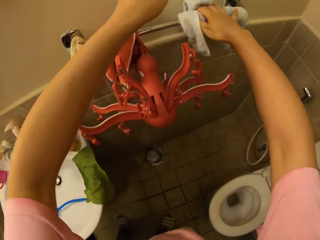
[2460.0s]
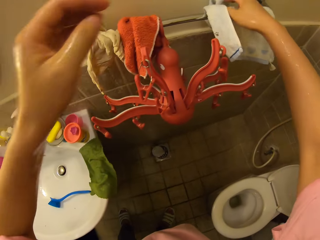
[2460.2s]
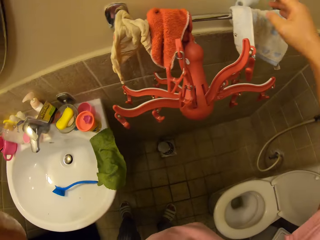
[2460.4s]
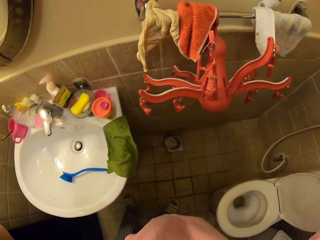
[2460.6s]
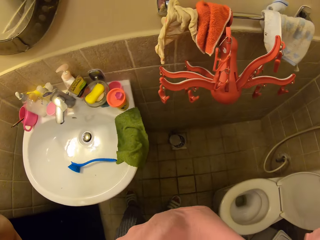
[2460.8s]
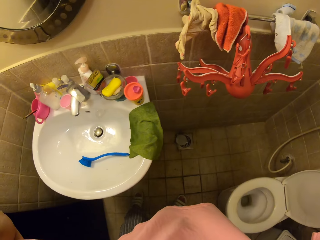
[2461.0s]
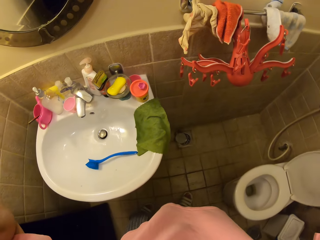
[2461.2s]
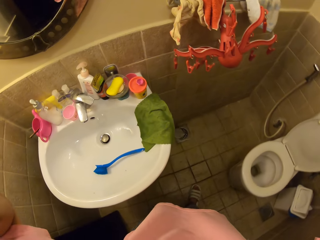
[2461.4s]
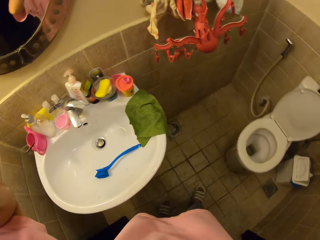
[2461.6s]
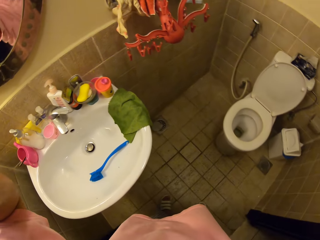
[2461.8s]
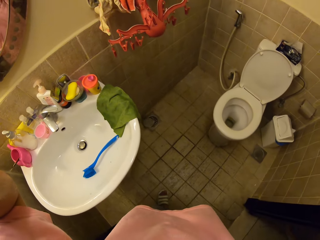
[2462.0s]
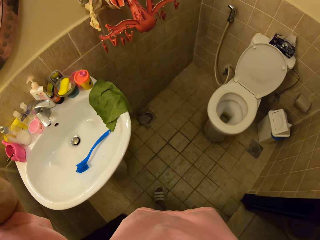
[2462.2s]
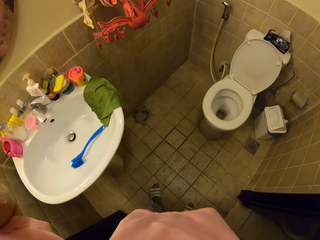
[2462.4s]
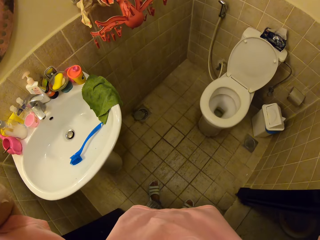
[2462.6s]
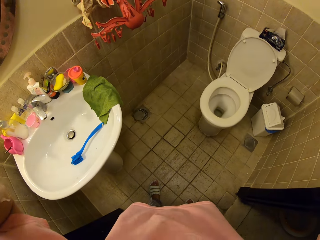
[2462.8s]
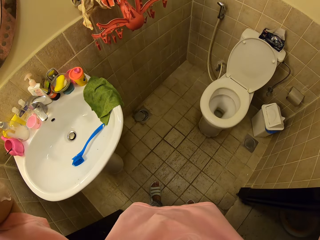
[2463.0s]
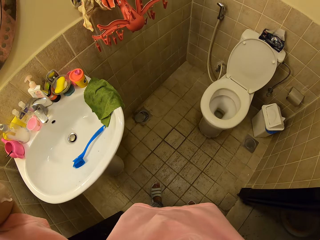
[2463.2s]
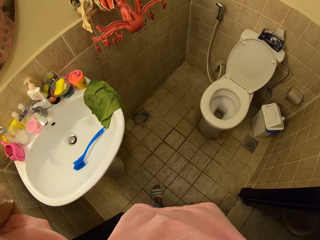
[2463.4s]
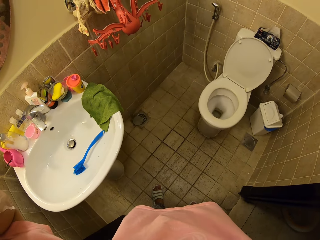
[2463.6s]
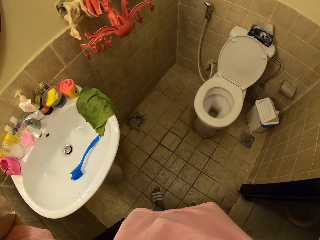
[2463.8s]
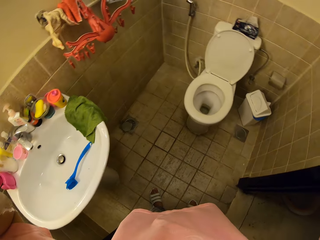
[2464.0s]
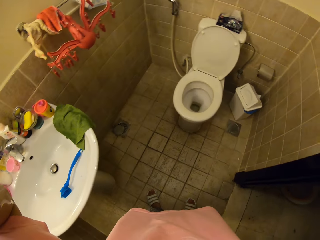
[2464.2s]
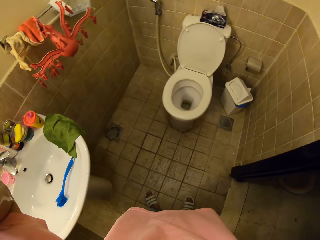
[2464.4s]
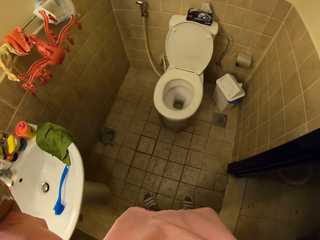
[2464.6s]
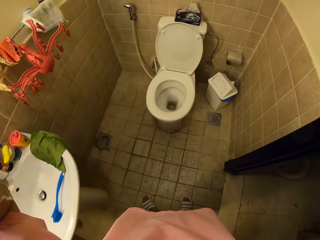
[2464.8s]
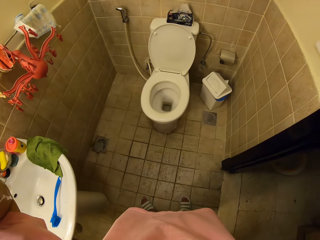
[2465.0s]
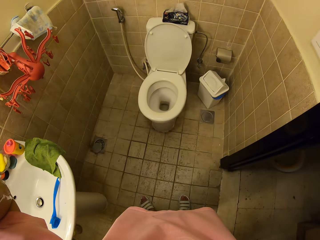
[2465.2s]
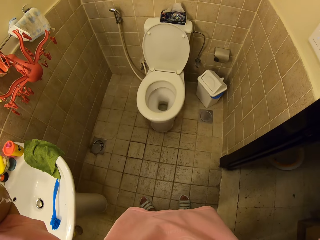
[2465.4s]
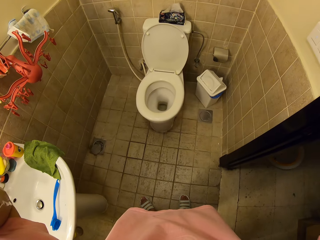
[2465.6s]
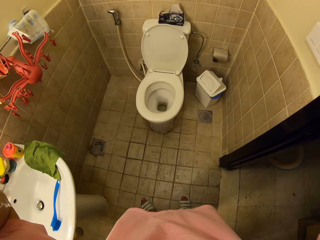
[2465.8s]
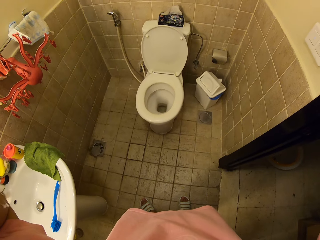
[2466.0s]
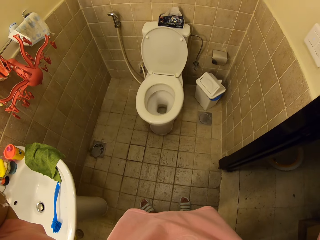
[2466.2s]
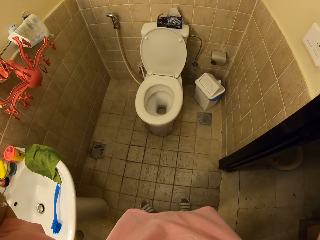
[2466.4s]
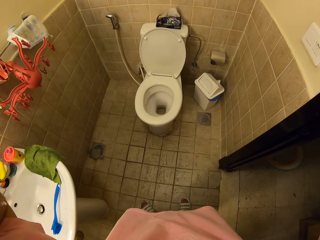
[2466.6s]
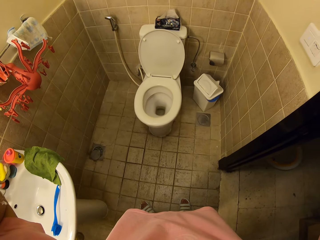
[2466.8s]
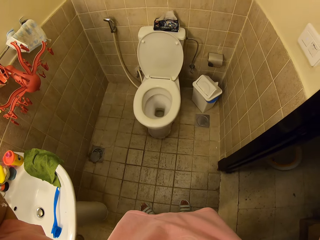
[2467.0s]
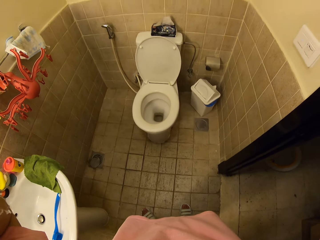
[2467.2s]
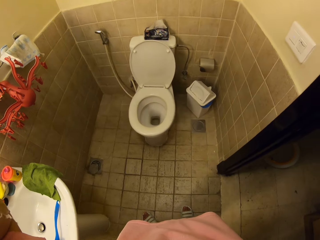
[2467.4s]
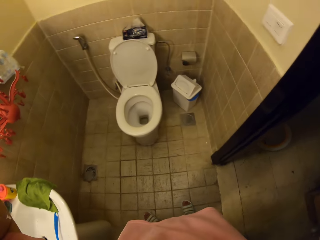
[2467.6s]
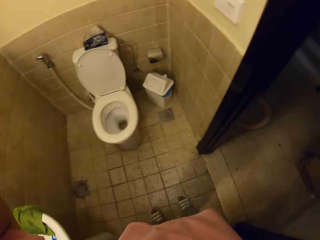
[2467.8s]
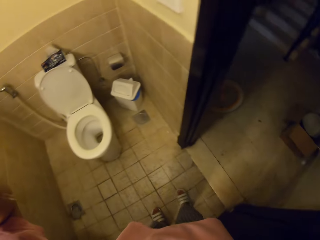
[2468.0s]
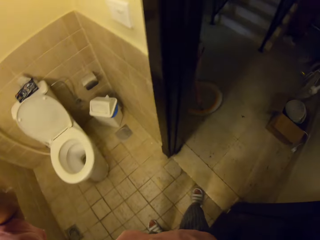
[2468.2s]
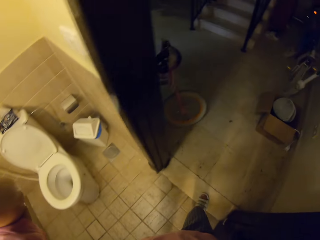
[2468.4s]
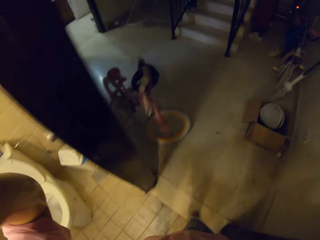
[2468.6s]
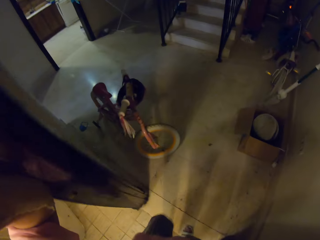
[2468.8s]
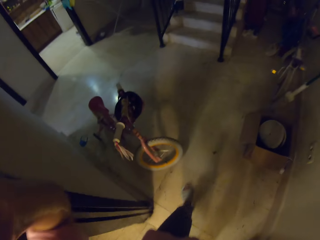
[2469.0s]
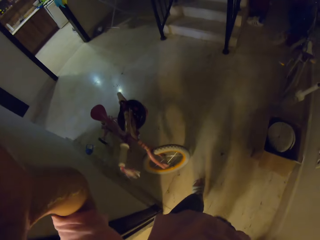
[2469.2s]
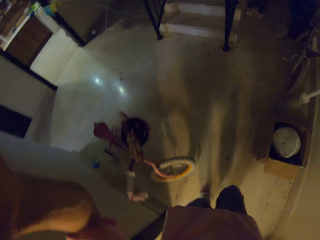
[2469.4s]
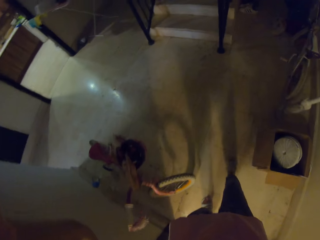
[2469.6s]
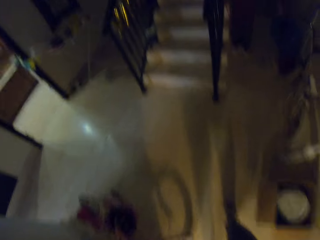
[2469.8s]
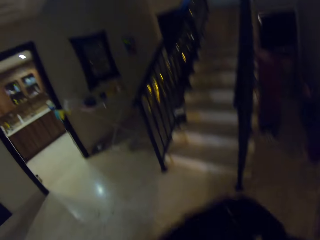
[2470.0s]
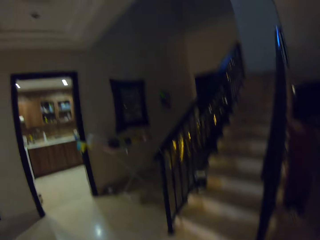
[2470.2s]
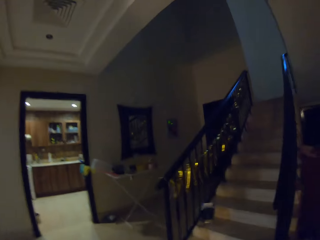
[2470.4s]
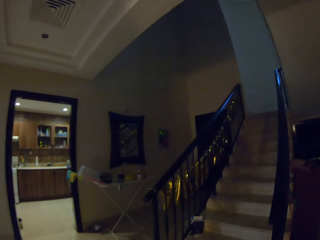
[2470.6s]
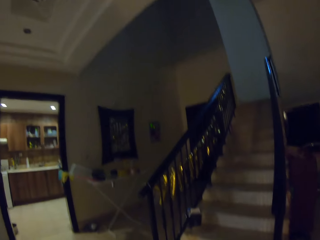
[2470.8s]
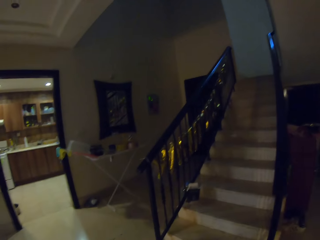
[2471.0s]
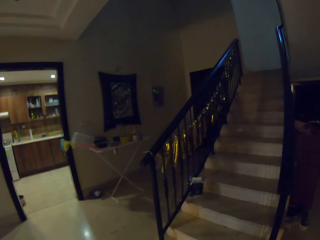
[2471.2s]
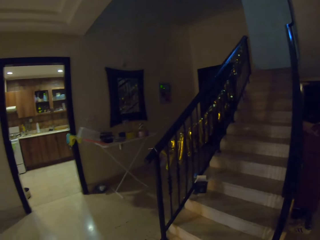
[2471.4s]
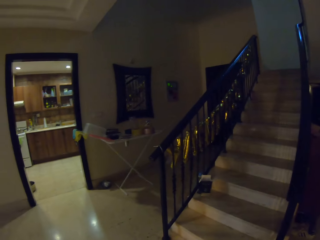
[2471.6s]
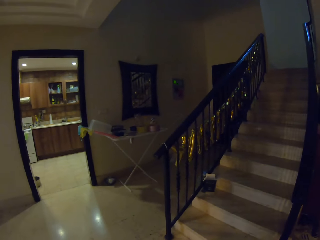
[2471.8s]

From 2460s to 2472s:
The camera wearer puts the towel on the hook. He puts up his hands. He walks out of the toilet.
